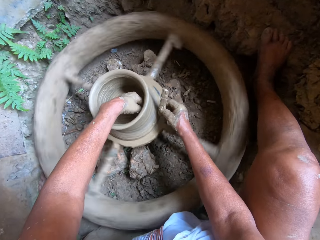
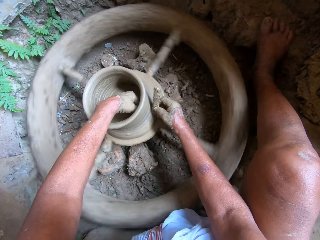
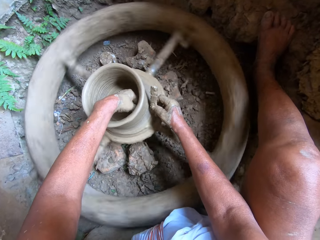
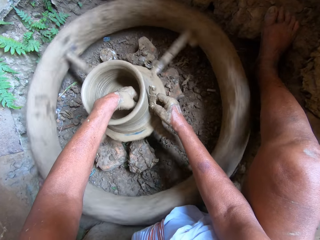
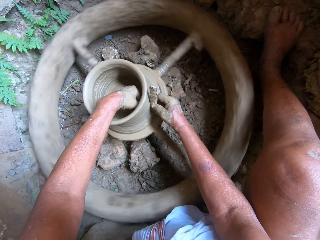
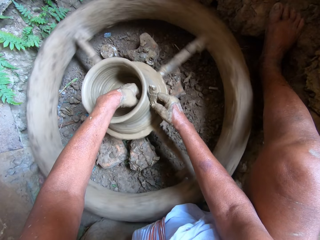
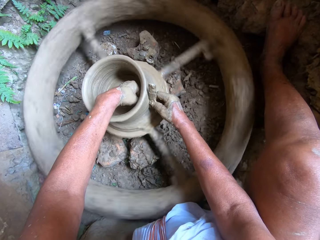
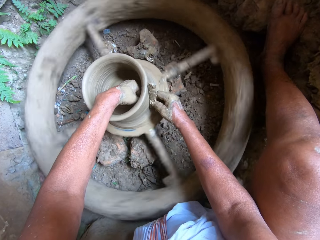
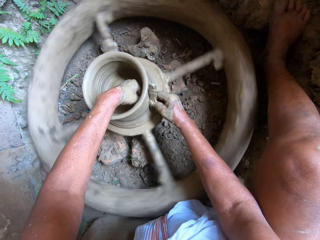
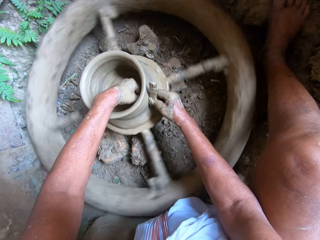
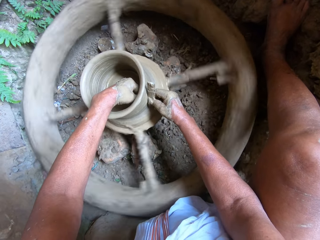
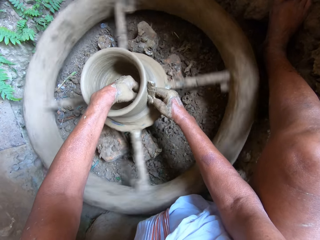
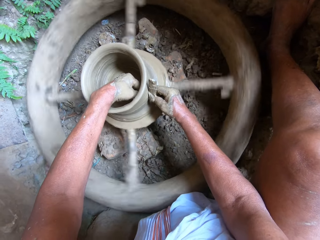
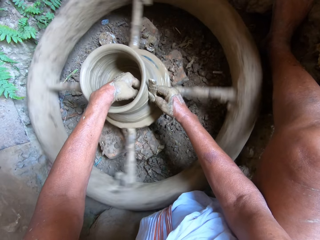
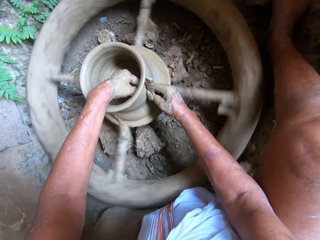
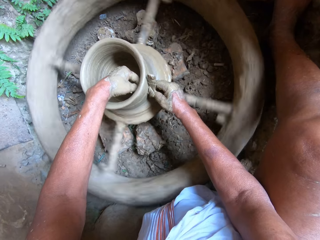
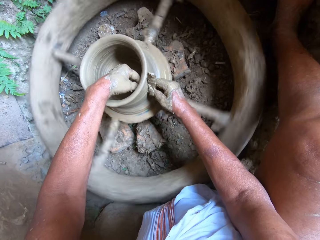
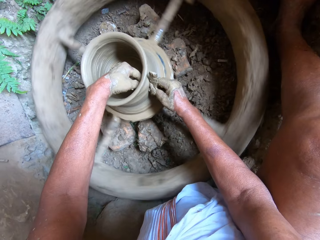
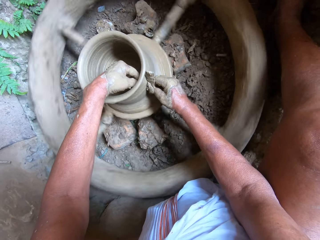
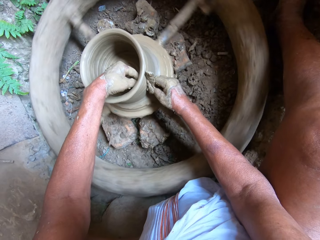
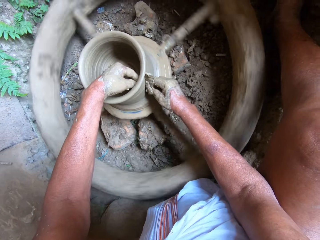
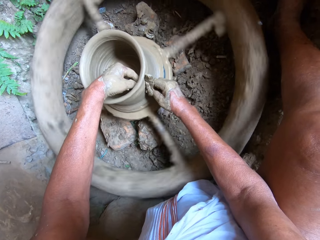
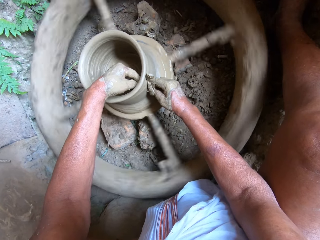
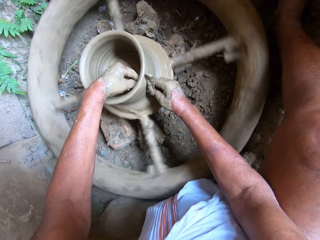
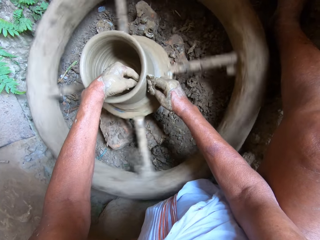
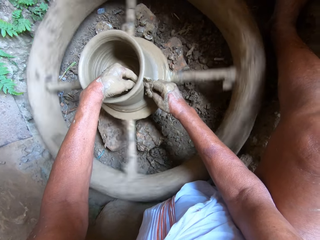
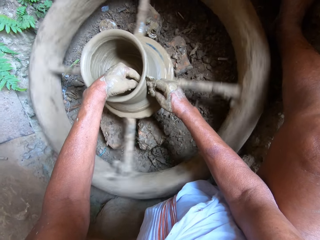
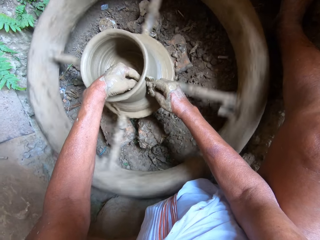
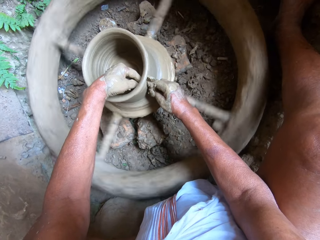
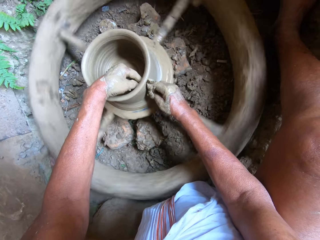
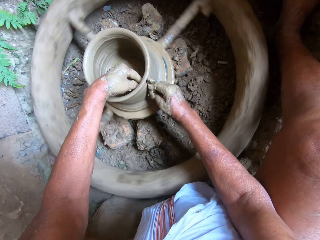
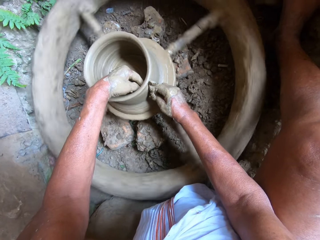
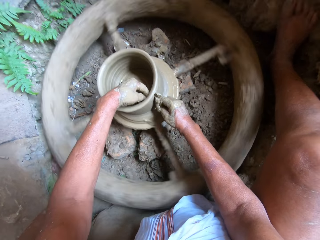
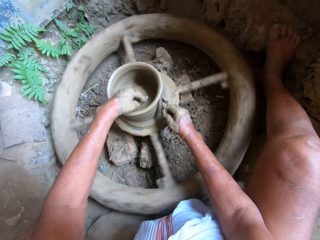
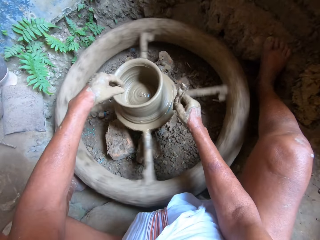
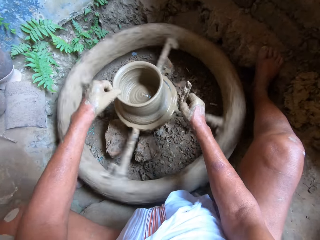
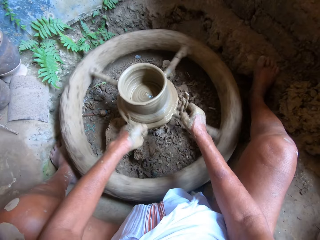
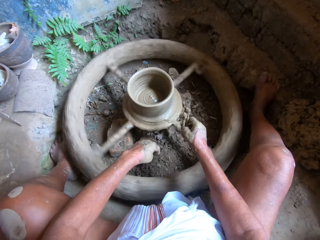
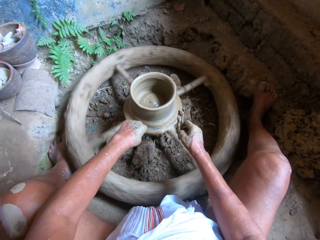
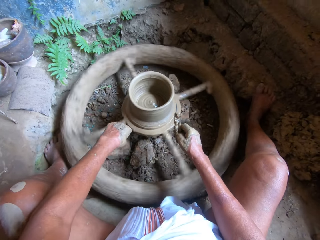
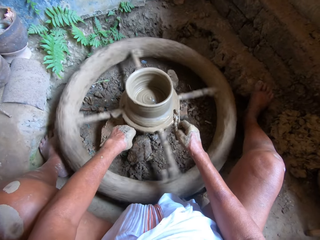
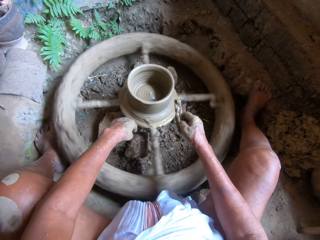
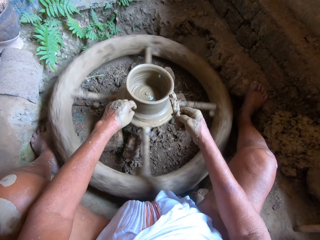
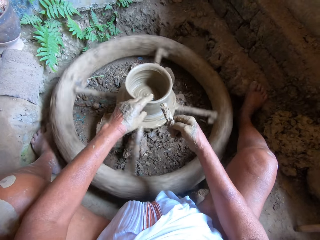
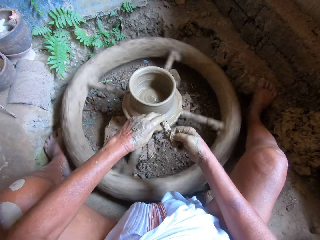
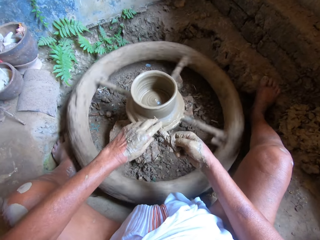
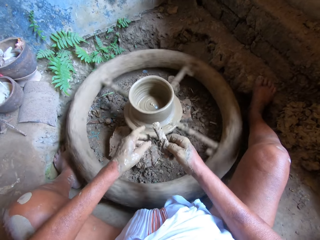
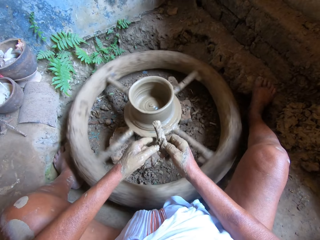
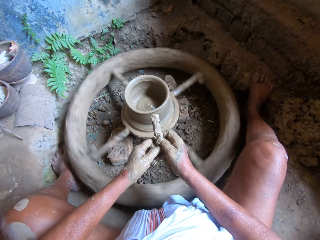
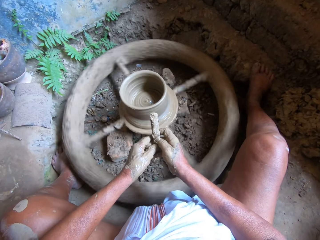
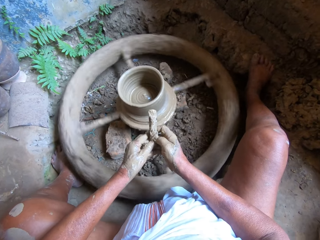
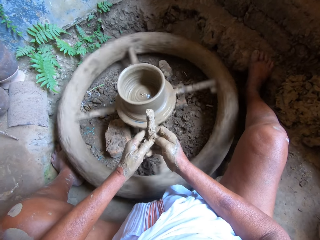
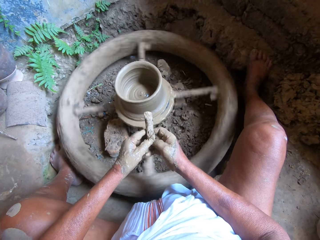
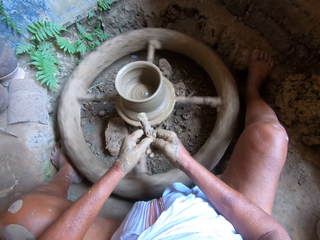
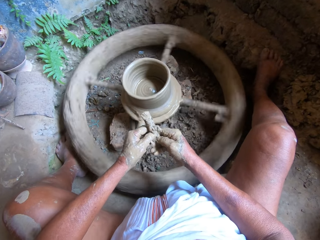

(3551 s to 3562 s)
The camera wearer places his left hand in the clay pot on the potter's wheel. He smoothens the clay pot on the potter's wheel with the modelling tool in his right hand. He removes excess clay on the vessel with a piece of metal. He removes both hands from the clay pot on the potter's wheel. He removes mud from the modelling tool with his left hand.

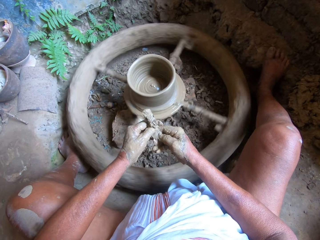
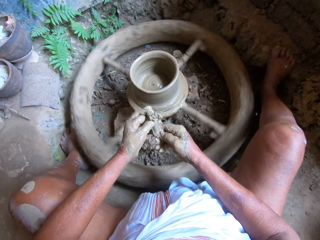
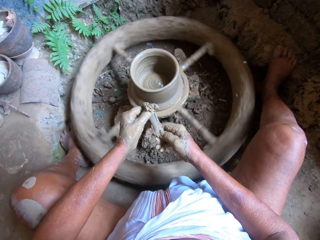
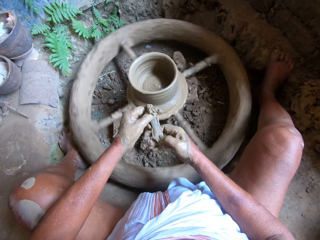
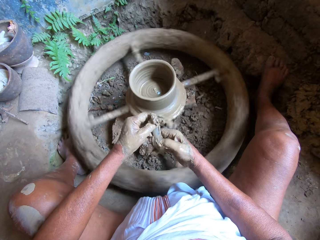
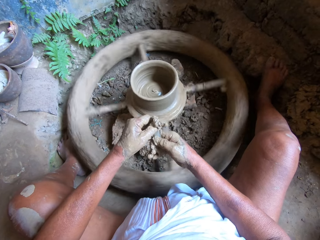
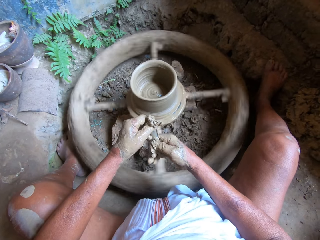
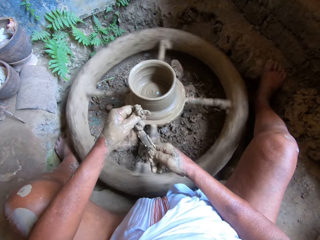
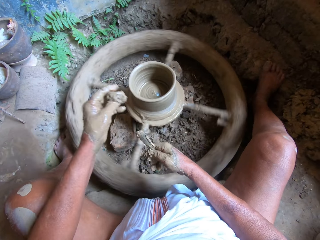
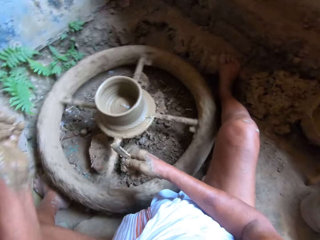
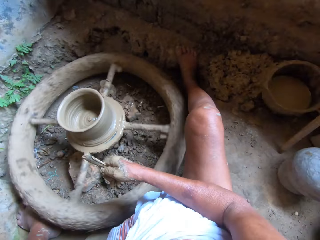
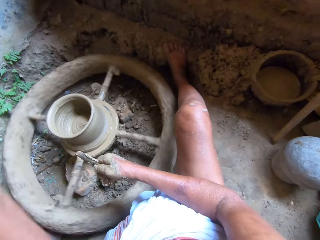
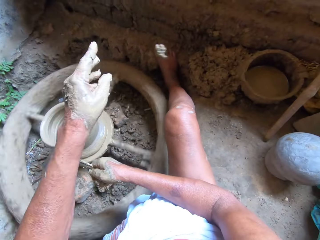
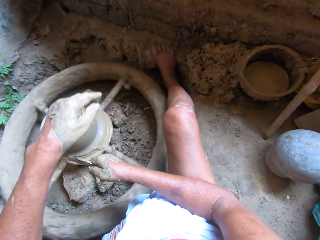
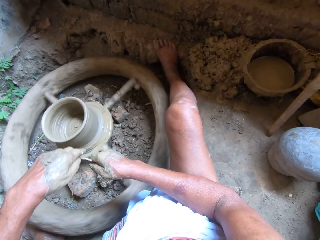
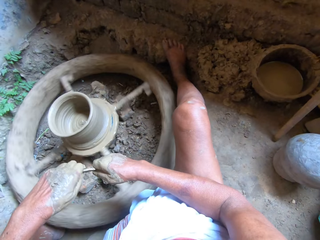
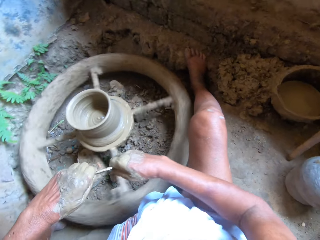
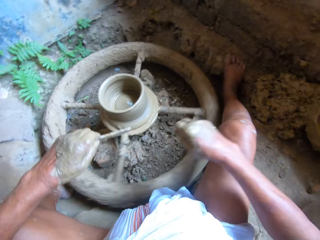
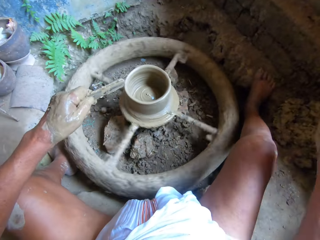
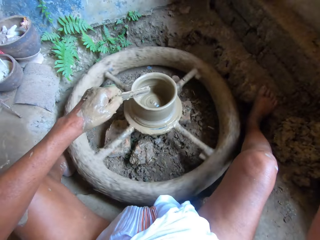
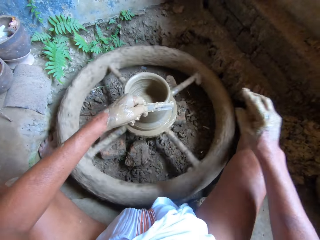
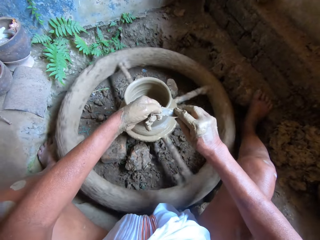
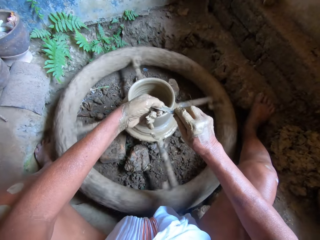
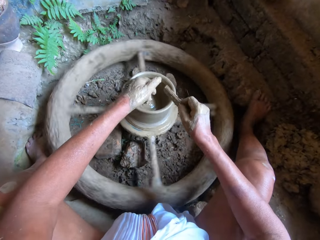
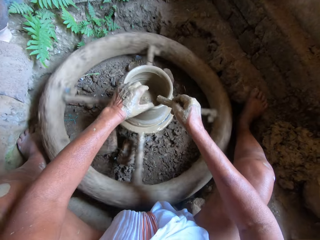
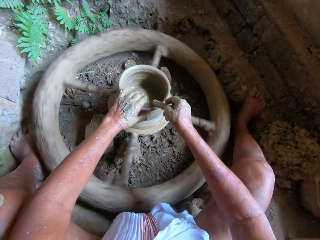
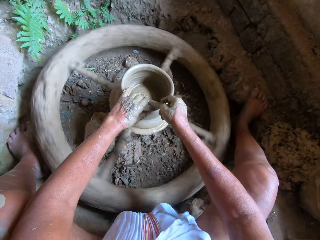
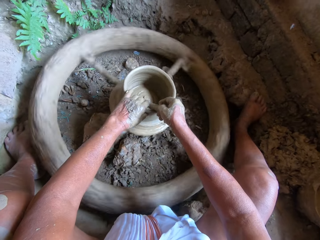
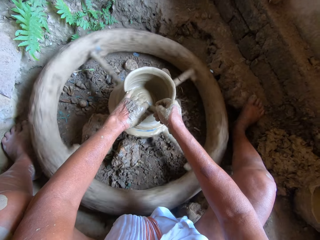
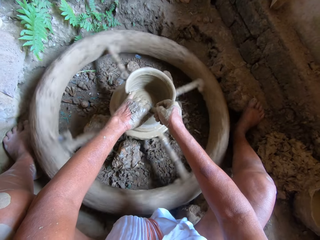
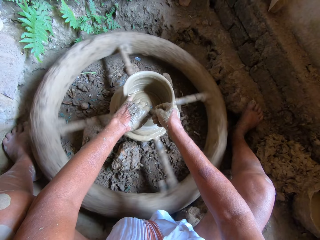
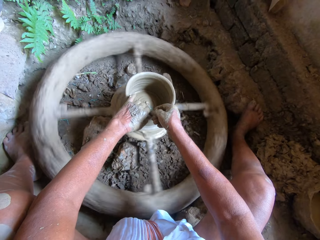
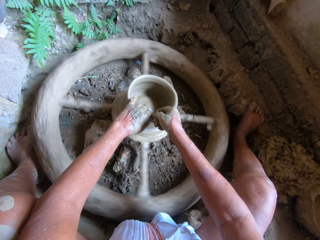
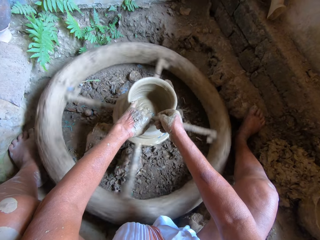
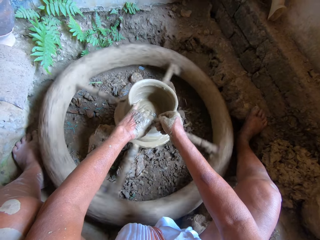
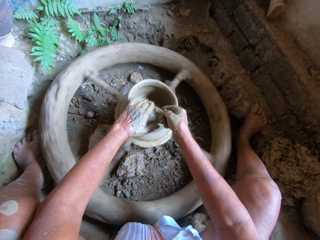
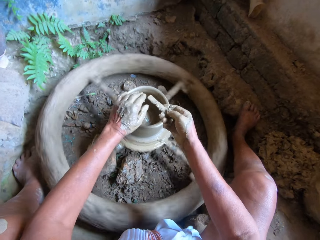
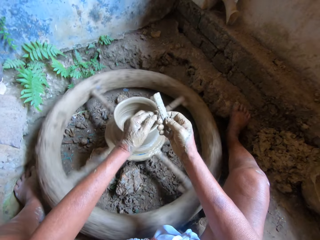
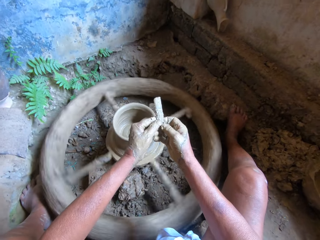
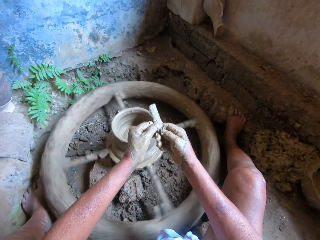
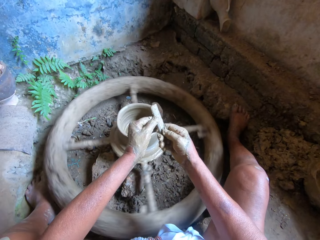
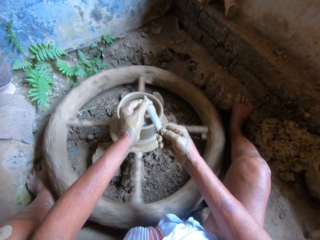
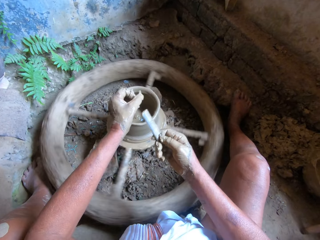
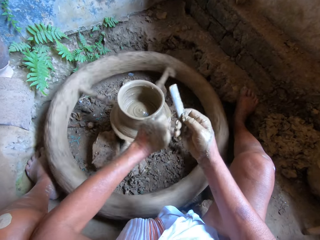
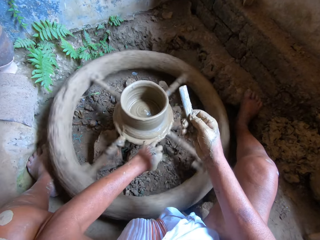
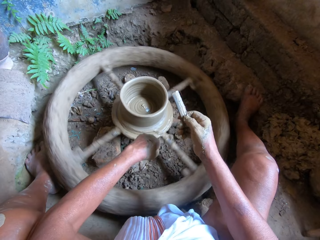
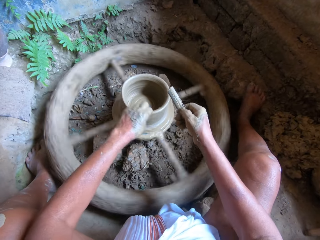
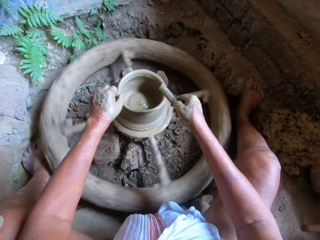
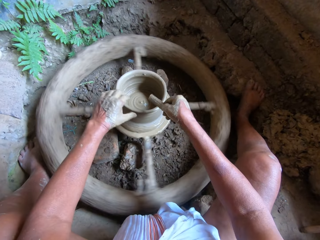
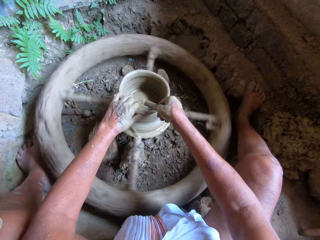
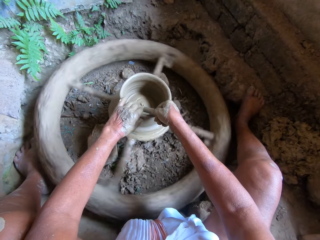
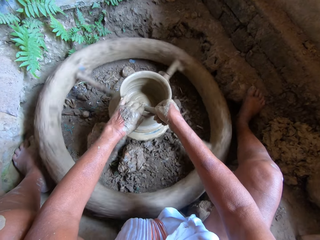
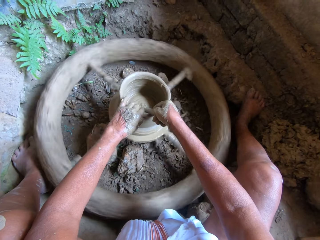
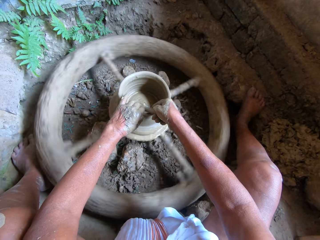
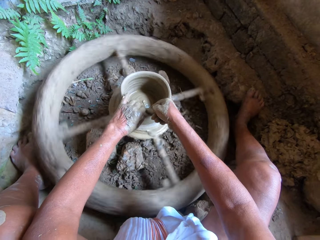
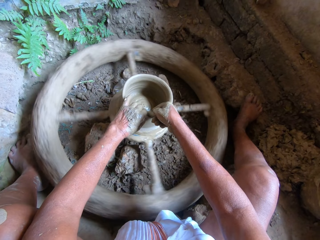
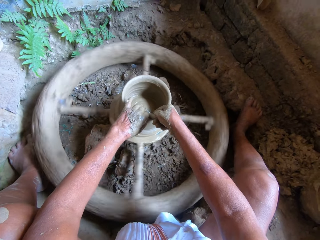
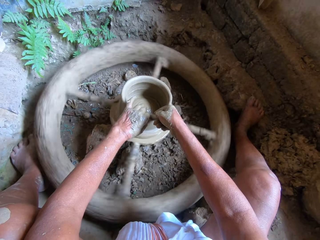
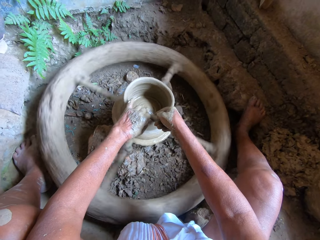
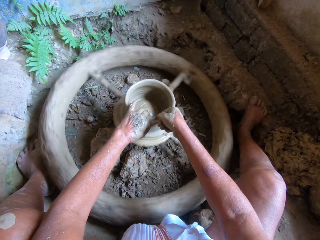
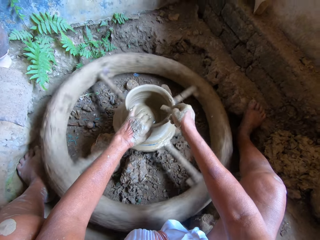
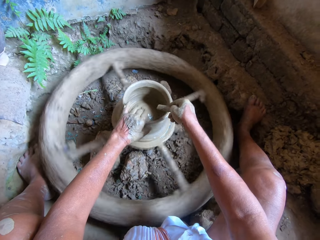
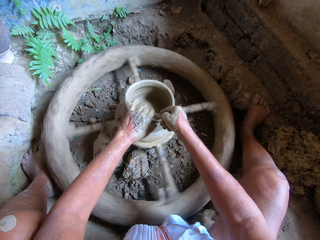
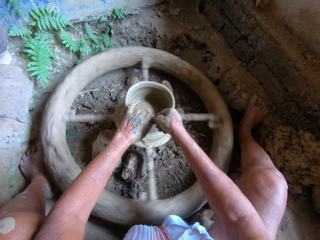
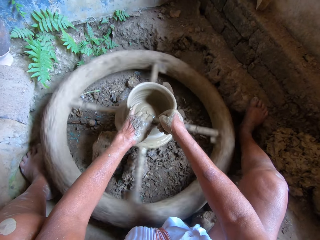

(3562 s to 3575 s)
The camera wearer throws the mud on the floor with his left hand. He passes the modelling tool from his right hand to his left hand, passes the modelling tool from his left hand to his right hand, and holds the clay pot on the potter's wheel with his left hand. He smoothens the clay pot on the potter's wheel with the modelling tool in his right hand. He removes the excess clay on the vessel with a piece of metal. He removes mud from the modelling tool with his left hand. He drops the mud on the floor with his left hand. He holds the clay pot on the potter's wheel with his left hand. He smoothens the clay pot on the potter's wheel with the modelling tool in his right hand. He removes the excess clay on the vessel with the piece of metal.
